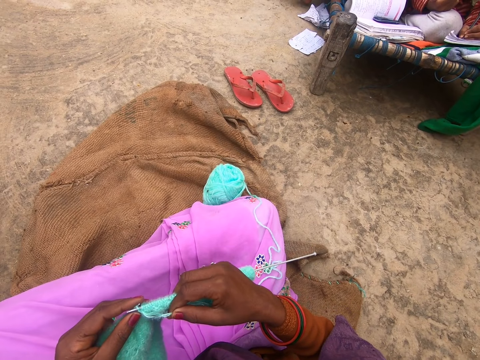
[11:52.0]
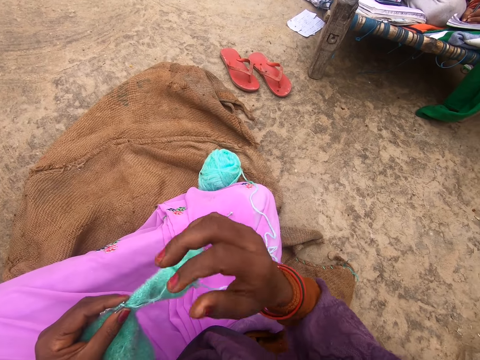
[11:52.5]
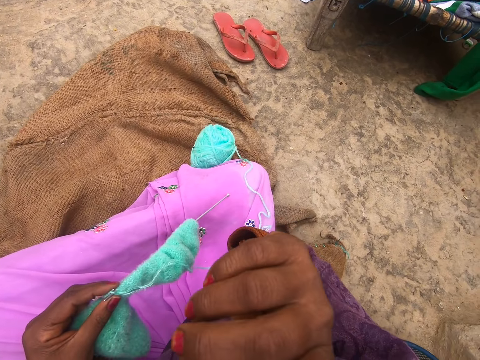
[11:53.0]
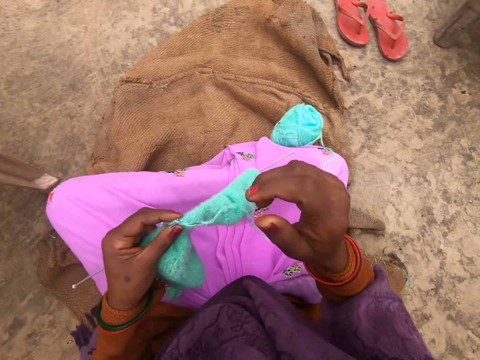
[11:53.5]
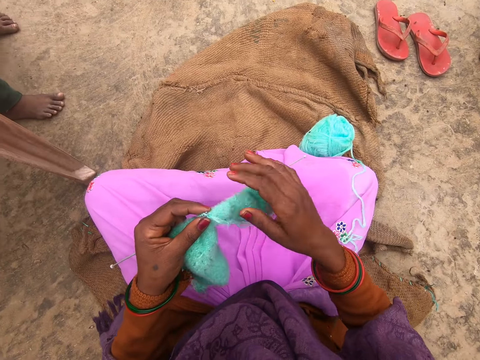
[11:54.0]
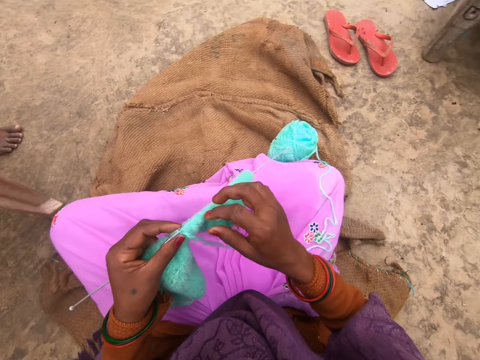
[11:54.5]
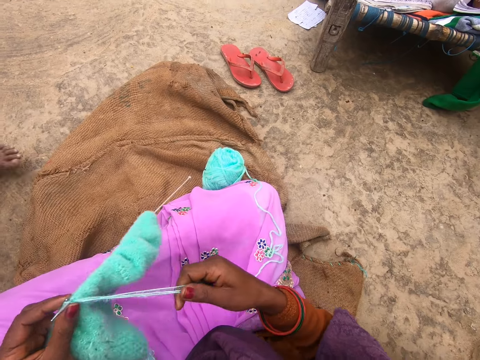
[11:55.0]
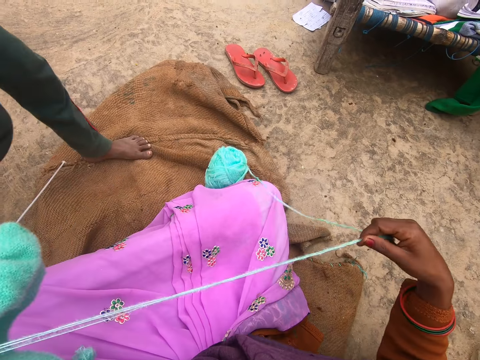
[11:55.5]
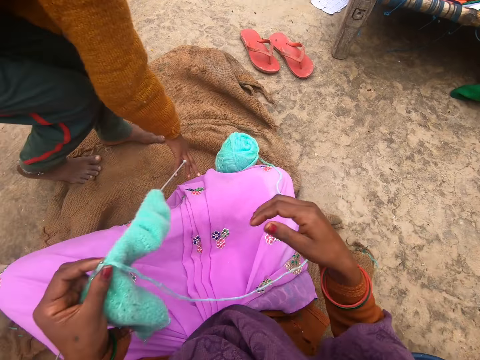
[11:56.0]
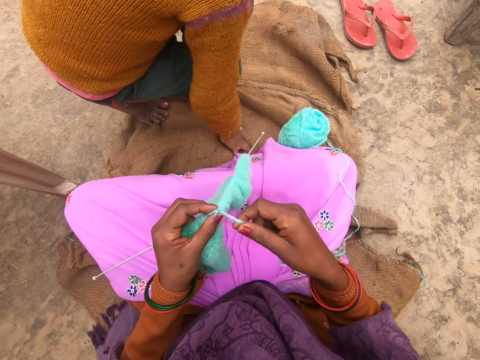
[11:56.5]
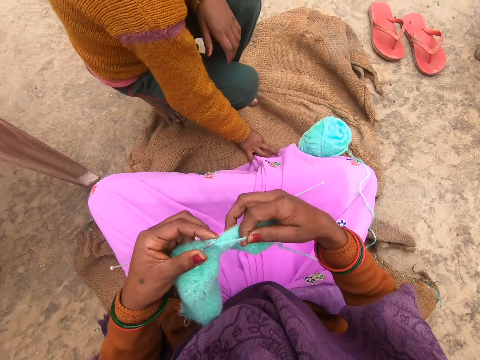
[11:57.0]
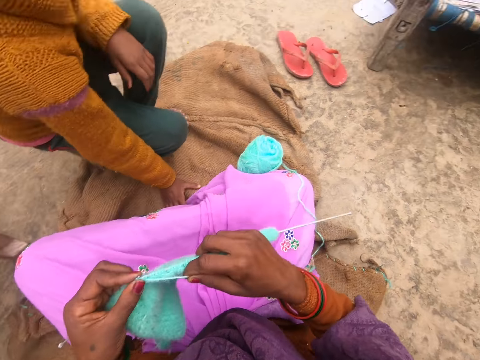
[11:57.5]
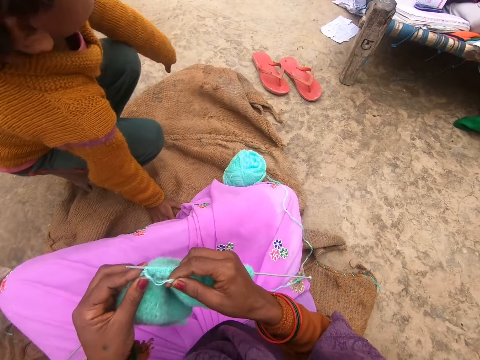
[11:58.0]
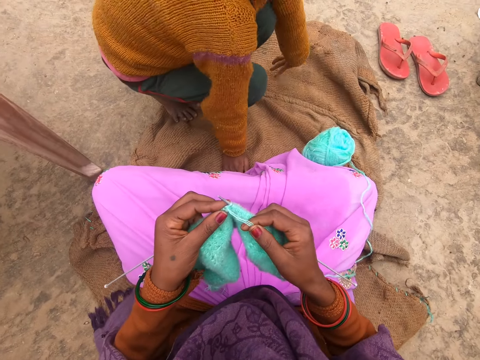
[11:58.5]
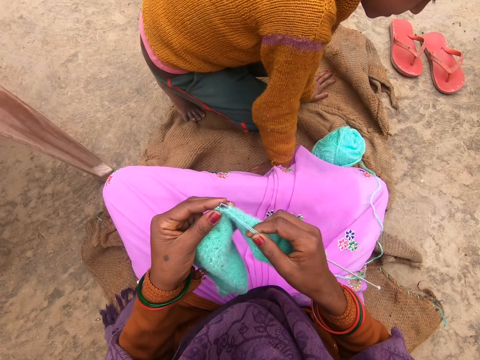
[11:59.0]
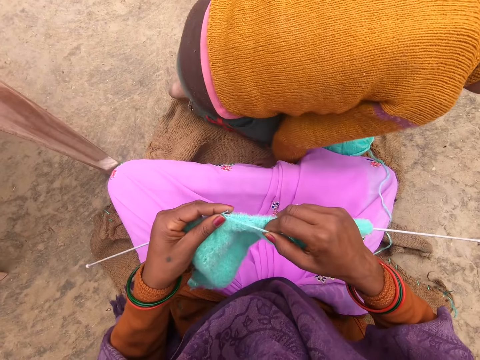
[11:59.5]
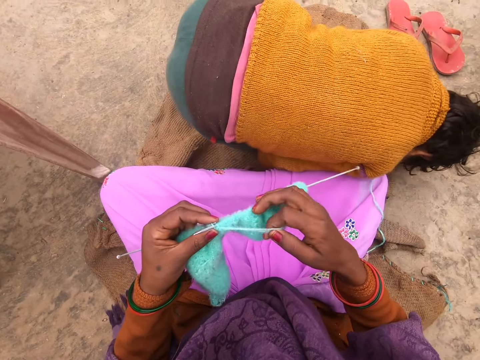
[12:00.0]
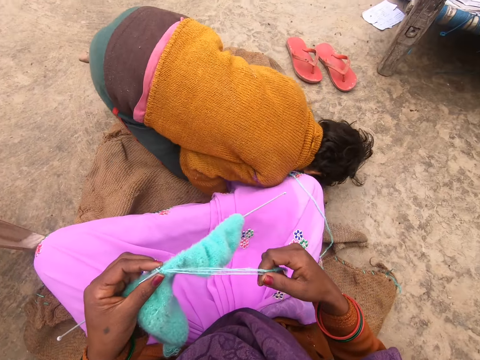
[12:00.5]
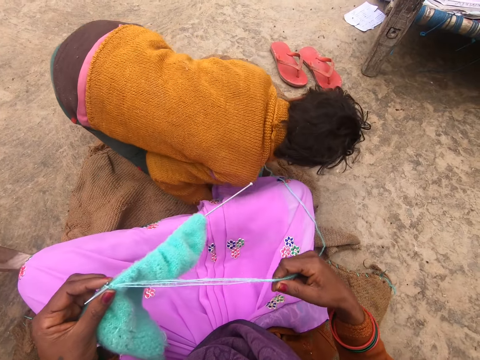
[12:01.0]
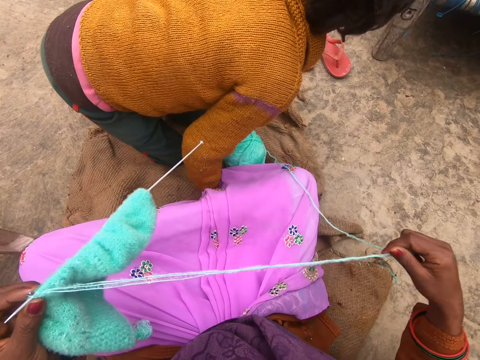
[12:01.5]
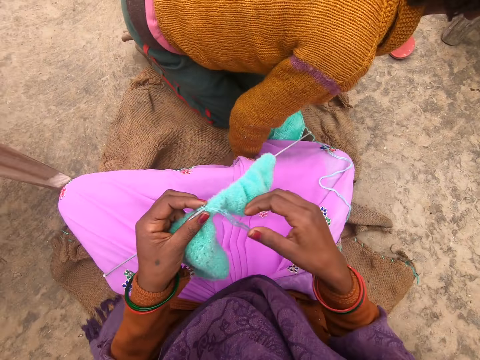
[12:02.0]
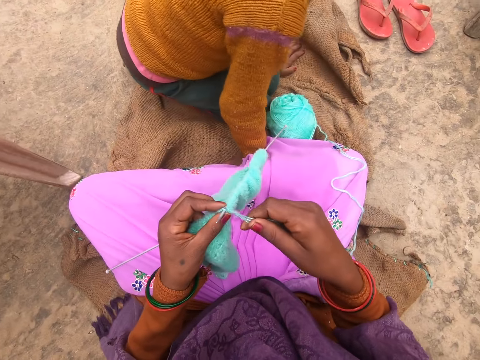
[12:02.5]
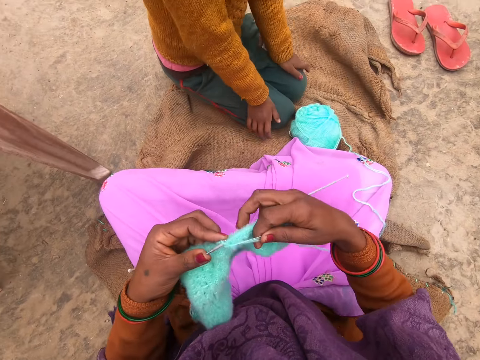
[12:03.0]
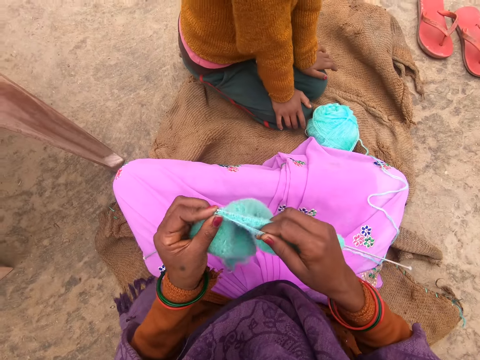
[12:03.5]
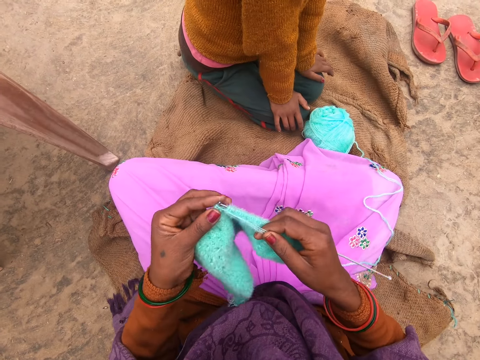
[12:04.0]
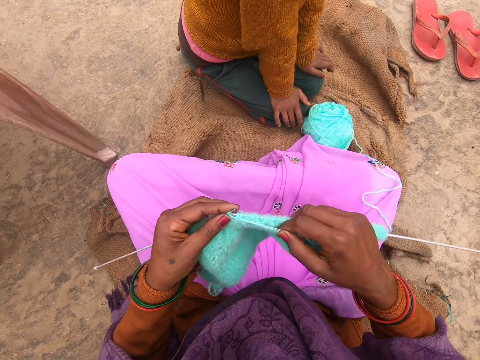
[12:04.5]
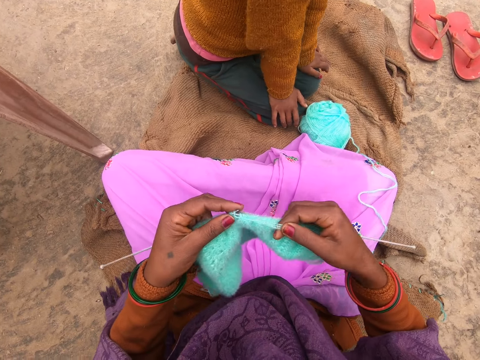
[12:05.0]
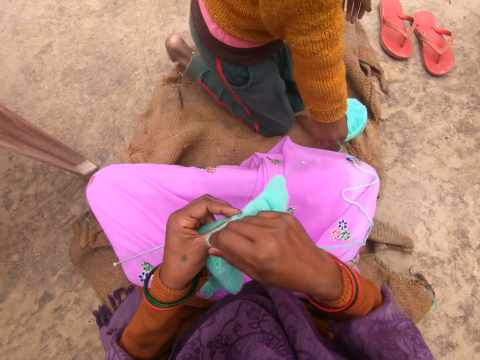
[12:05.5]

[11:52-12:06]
The camera wearer touches her face. She moves the hand. She touches the thread or yarn. She touches the fabric. She pulls the yarn. She touches the thread. A boy plays around the camera wearer. The boy squats in front of the camera wearer. The camera wearer rolls the thread on straight needles. She knits the fabric with the knitting needles. The boy plays in front of the camera wearer. The camera wearer pulls the yarn. She straightens the thread. She rolls the yarn around a knitting needle. She knits the fabric with the knitting needles.

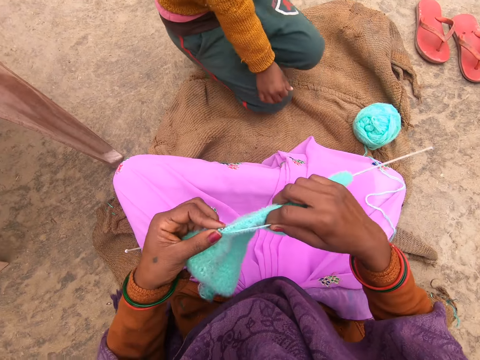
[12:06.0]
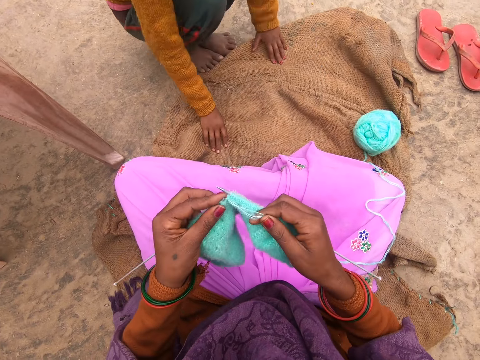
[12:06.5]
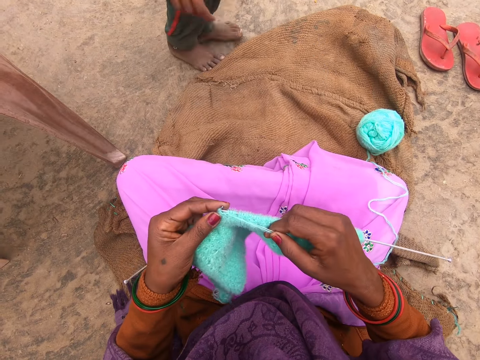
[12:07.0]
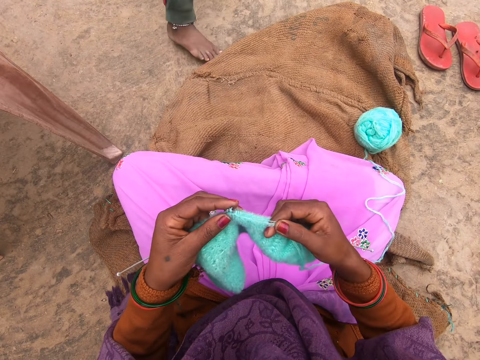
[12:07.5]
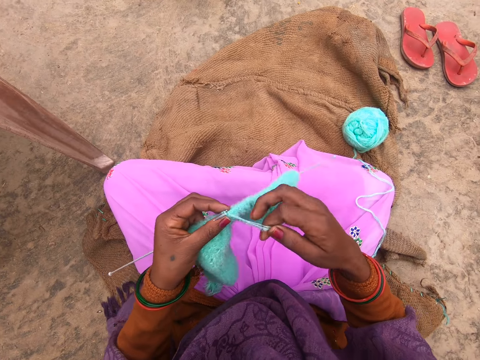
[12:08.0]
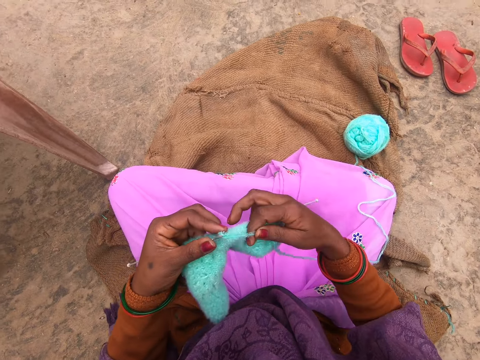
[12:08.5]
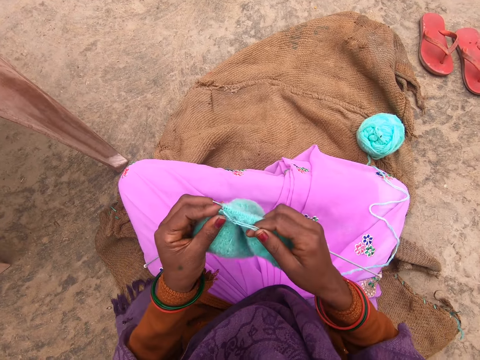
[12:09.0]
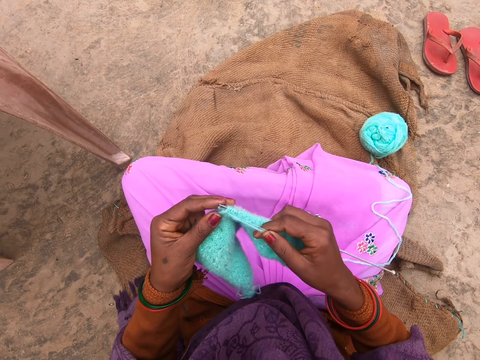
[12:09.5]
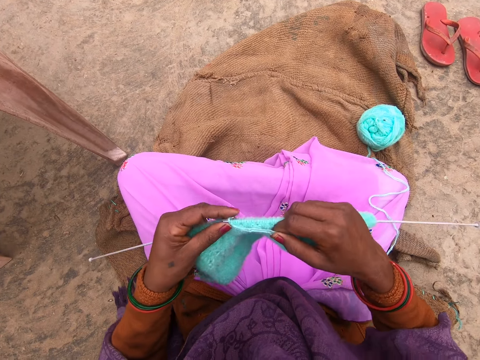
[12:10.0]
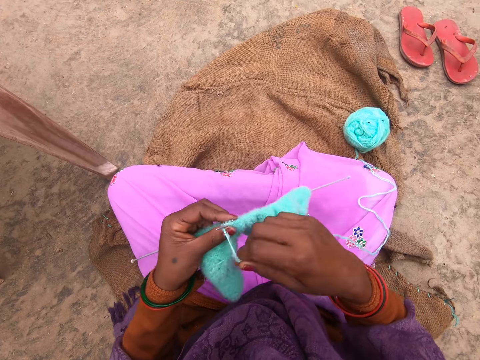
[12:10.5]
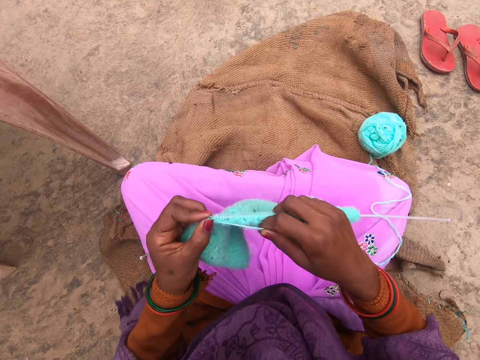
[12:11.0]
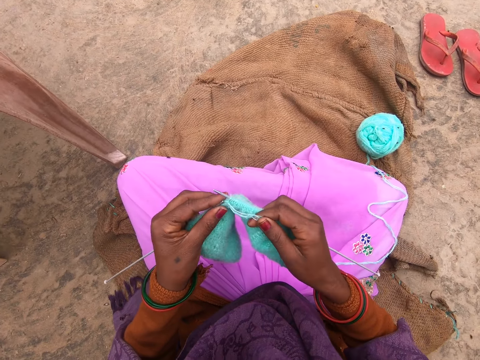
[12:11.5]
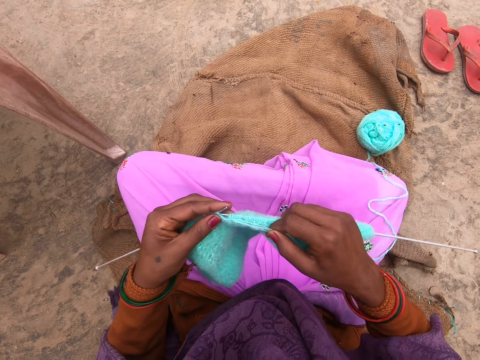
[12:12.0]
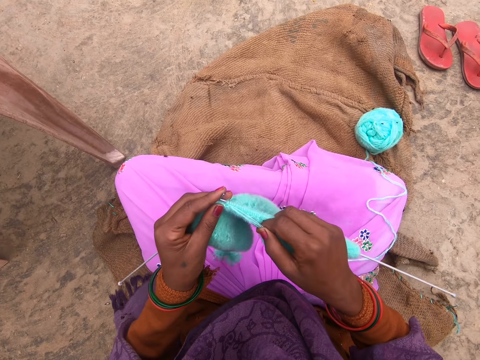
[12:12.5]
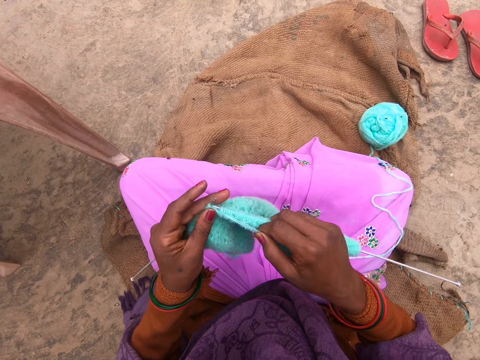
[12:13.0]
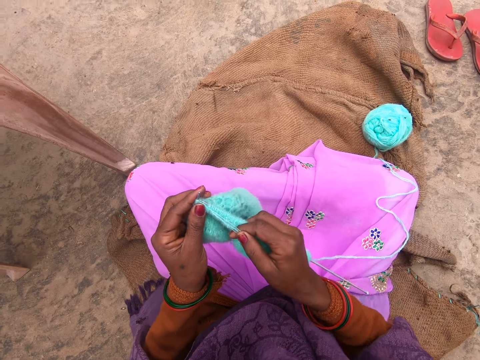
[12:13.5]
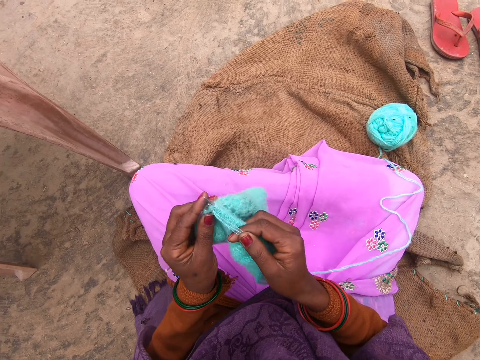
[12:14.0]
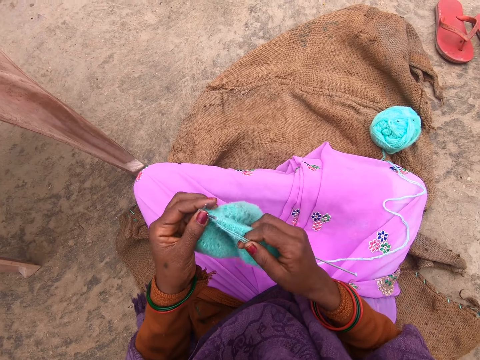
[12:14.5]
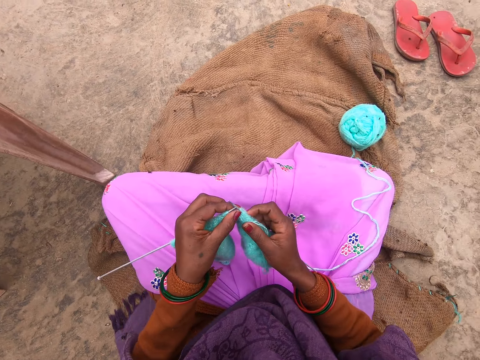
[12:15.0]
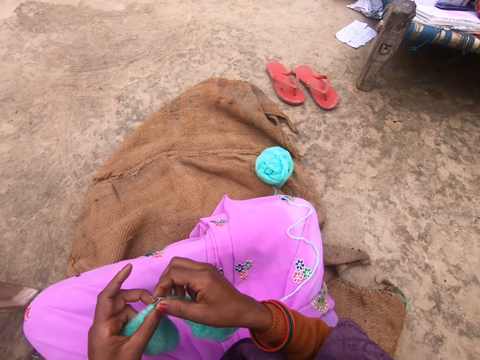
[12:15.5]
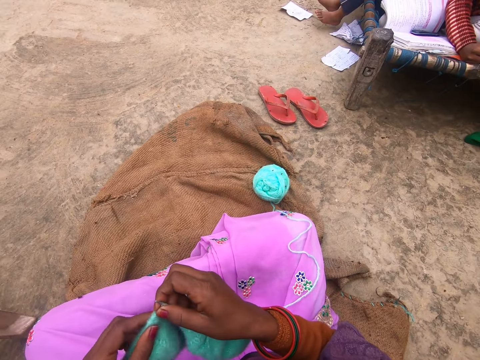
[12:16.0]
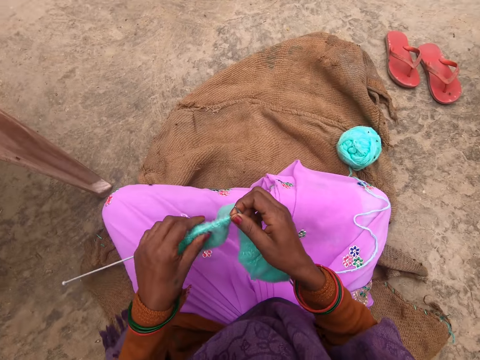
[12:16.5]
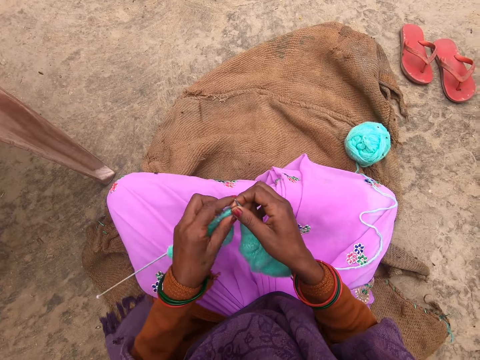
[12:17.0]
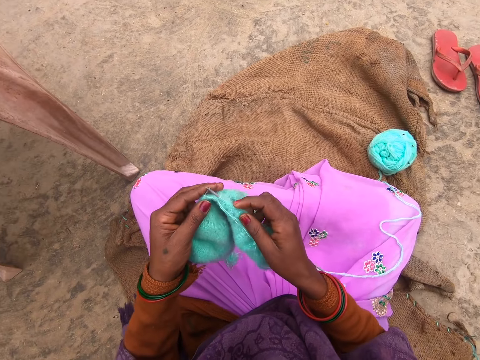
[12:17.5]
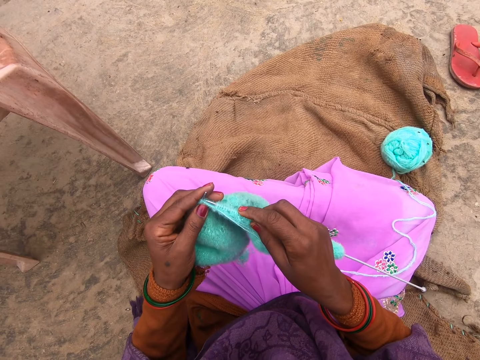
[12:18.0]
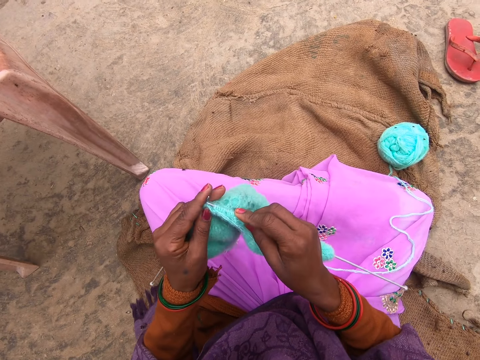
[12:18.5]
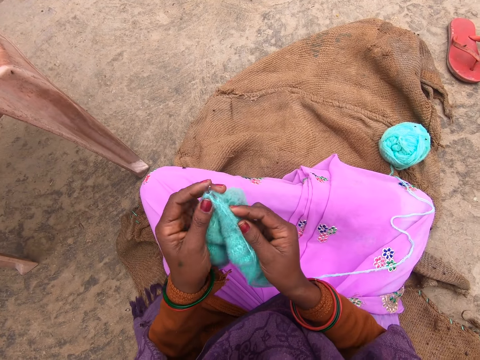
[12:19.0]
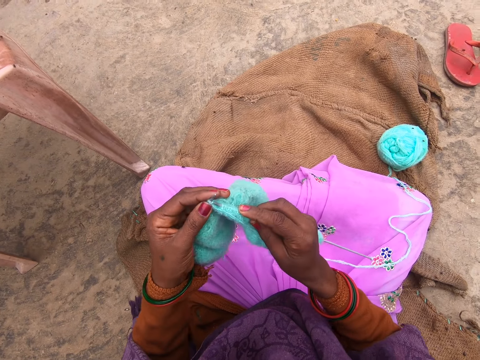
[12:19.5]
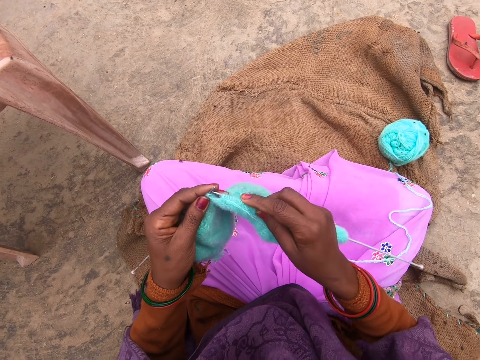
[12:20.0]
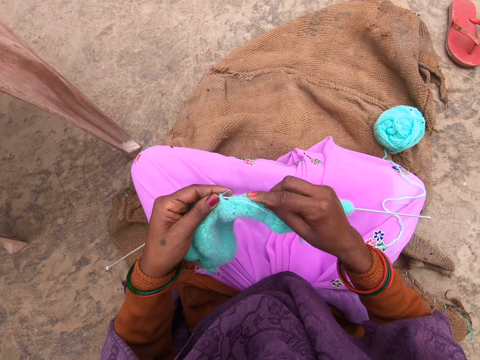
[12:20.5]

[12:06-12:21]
The camera wearer rolls the yarn around a knitting needle. They knit the fabric with the knitting needles. The boy stands up and goes away. The camera wearer rolls the yarn around the knitting needle. They knit the fabric with the knitting needles. They roll the yarn around the knitting needle. They knit the fabric with the knitting needles. They adjust the fabric. They touch the fabric. They knit the fabric with the knitting needles.
